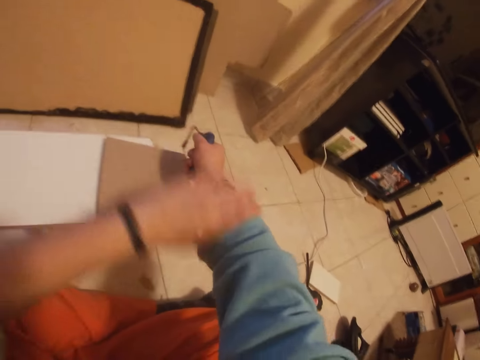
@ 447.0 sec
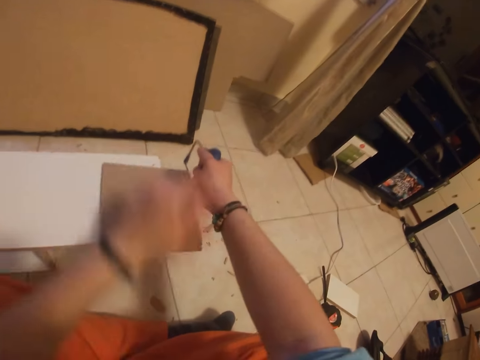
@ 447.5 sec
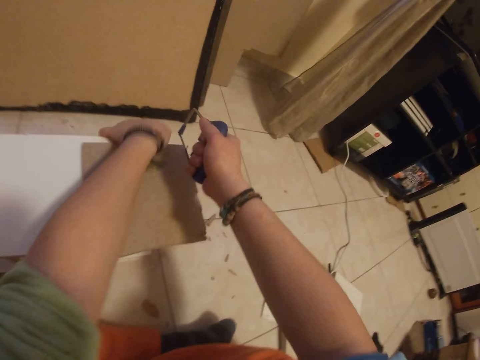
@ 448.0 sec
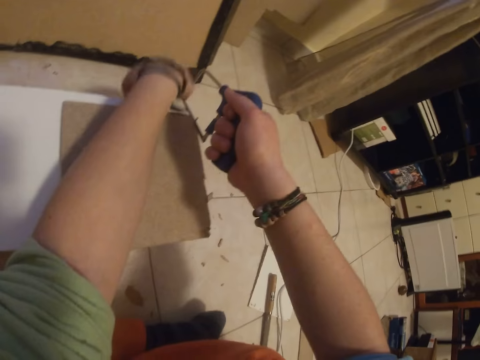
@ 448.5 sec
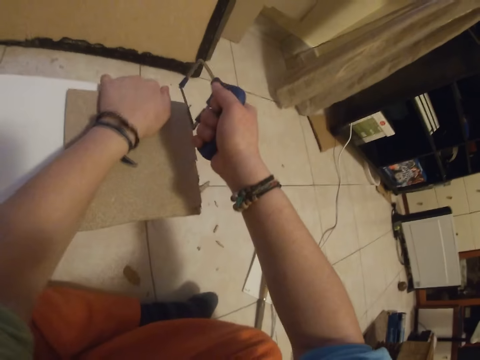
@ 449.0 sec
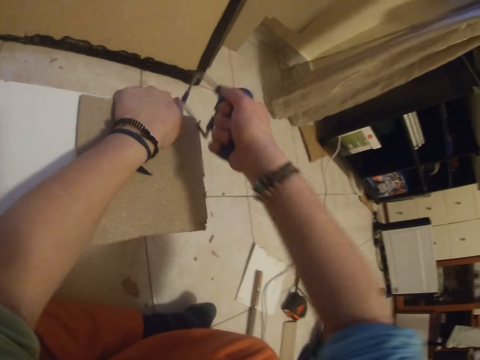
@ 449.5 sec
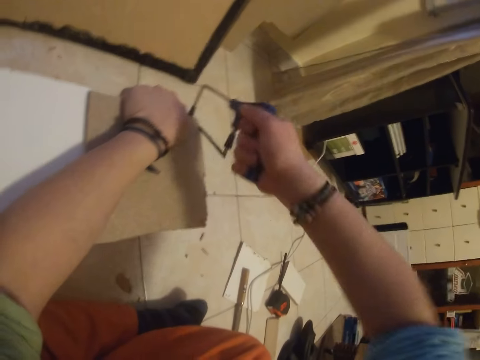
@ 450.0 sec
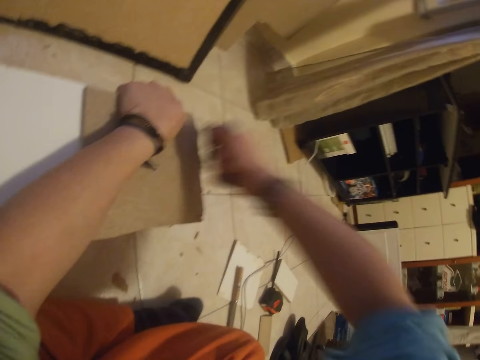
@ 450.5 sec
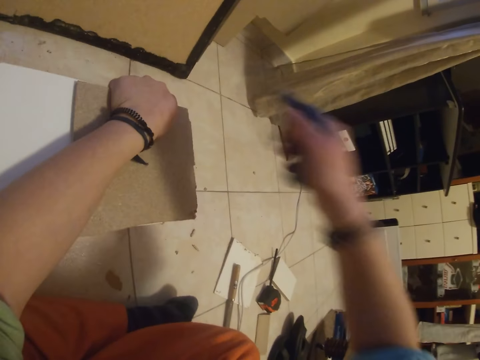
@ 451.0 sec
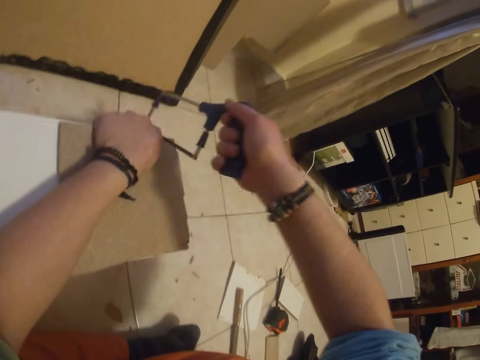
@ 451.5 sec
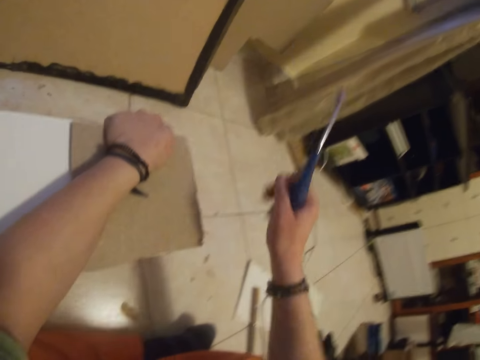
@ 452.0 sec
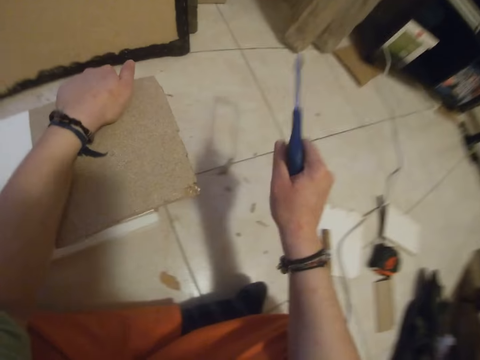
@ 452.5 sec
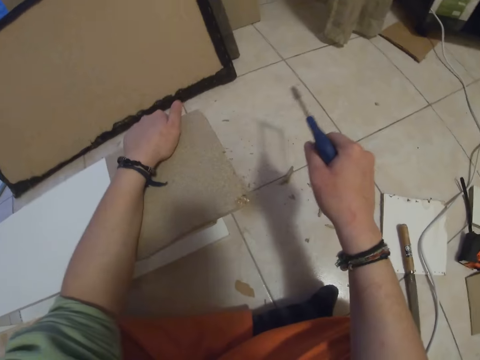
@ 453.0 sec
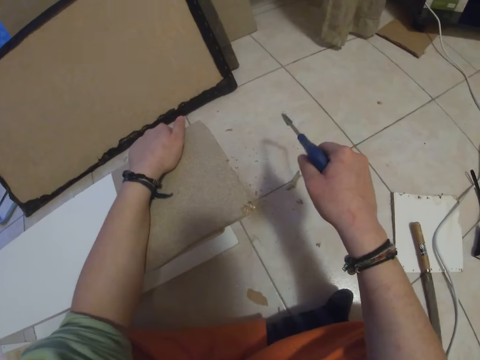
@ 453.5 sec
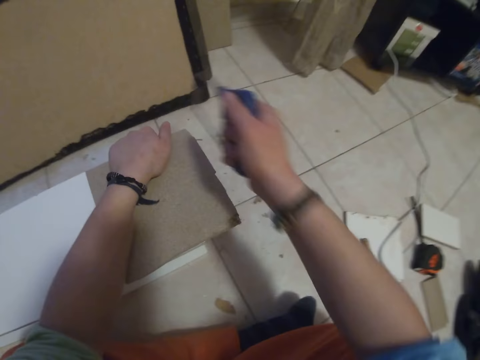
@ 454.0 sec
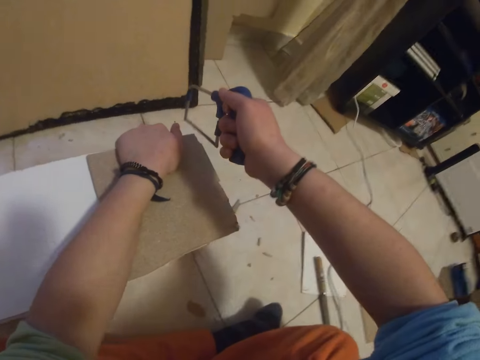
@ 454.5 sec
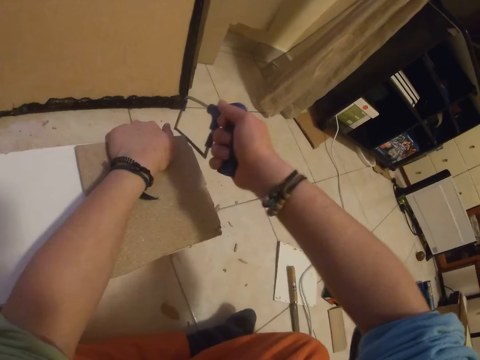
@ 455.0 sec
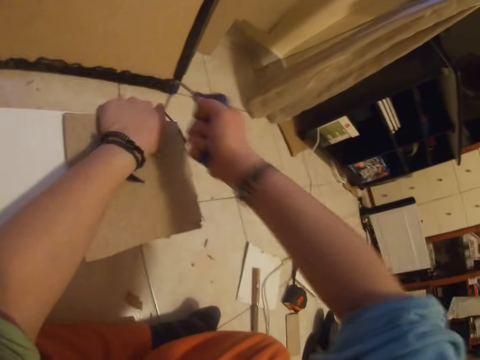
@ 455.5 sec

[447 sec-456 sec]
The camera wearer pulls the sweater. They hold the piece of wood. They cut the wood with the saw. They hold the saw. They cut the wood with the saw.

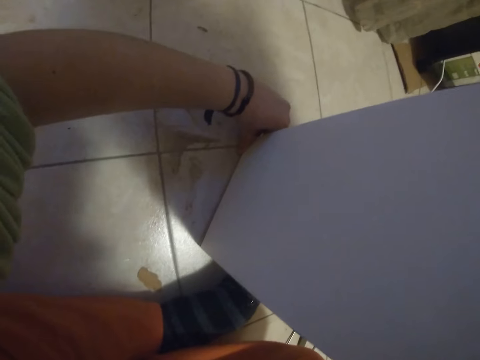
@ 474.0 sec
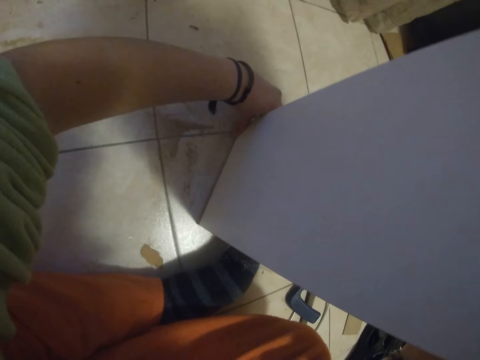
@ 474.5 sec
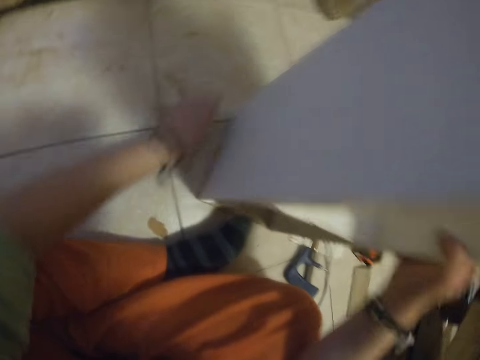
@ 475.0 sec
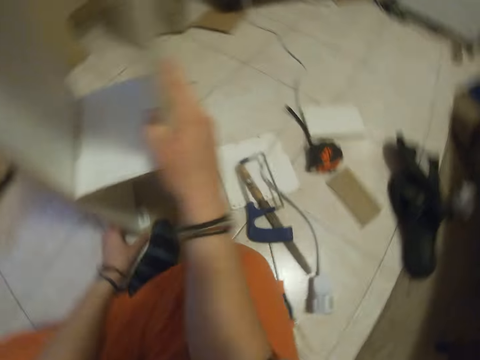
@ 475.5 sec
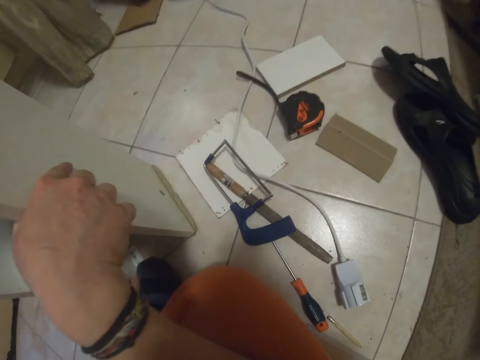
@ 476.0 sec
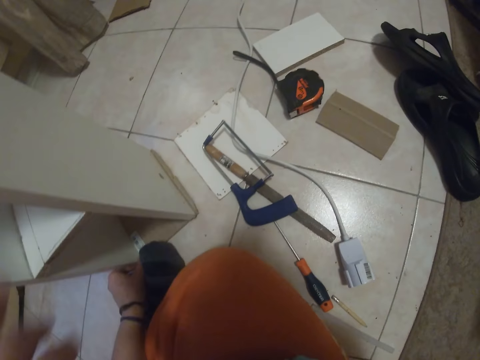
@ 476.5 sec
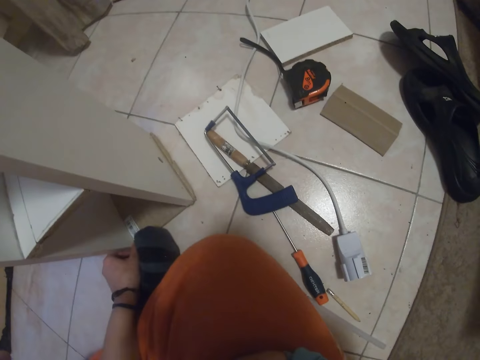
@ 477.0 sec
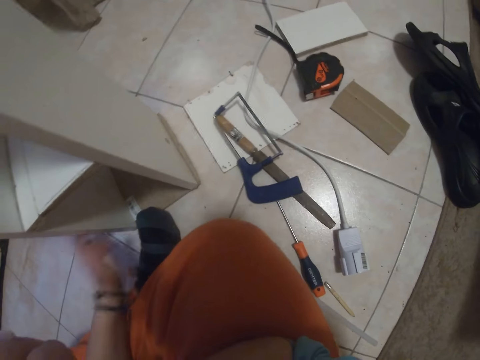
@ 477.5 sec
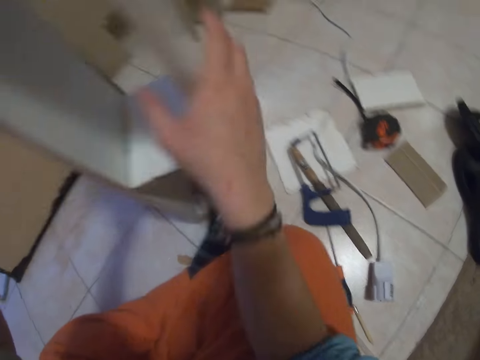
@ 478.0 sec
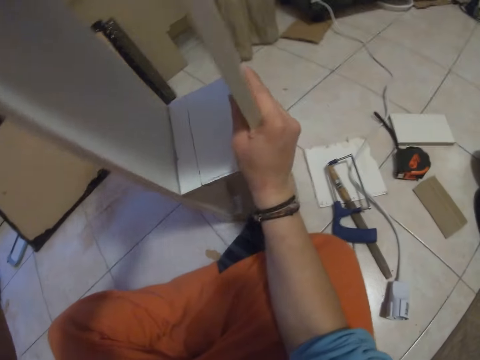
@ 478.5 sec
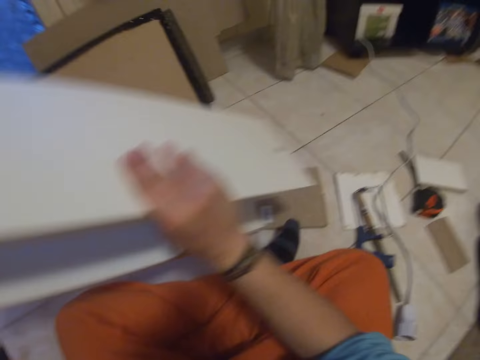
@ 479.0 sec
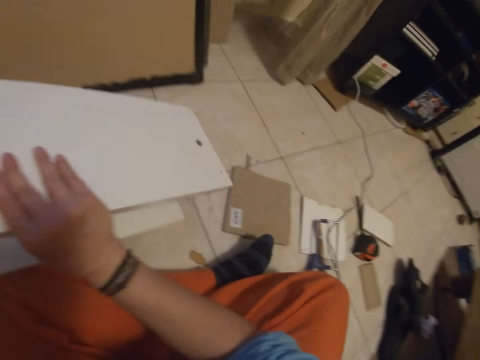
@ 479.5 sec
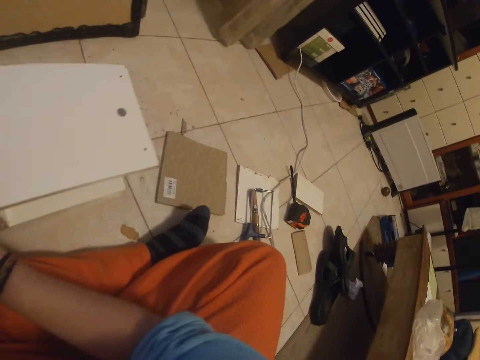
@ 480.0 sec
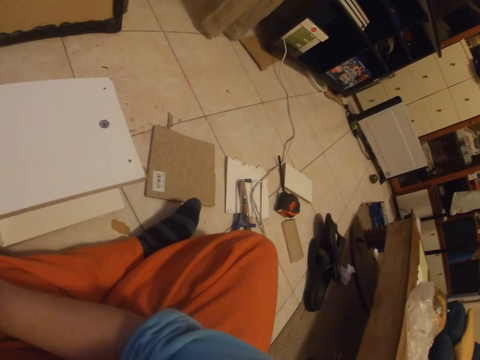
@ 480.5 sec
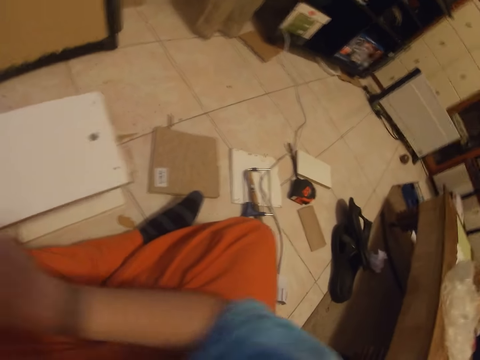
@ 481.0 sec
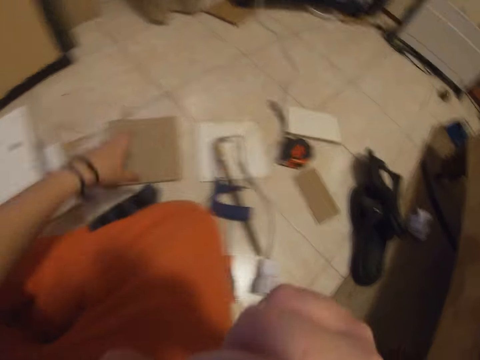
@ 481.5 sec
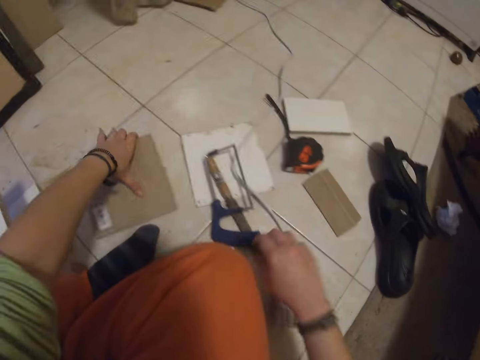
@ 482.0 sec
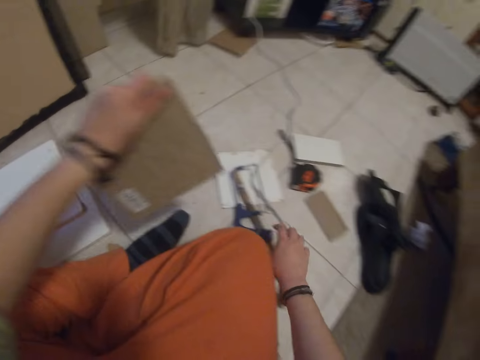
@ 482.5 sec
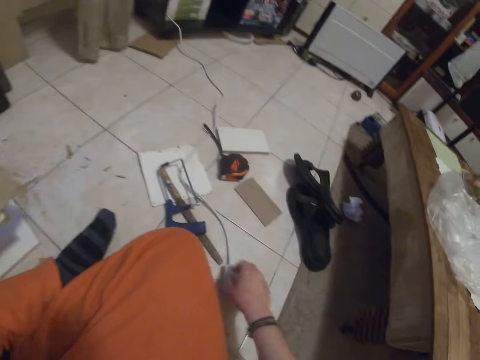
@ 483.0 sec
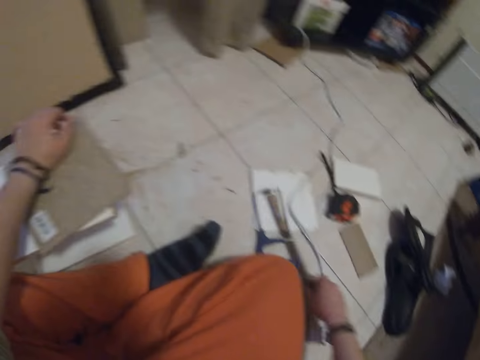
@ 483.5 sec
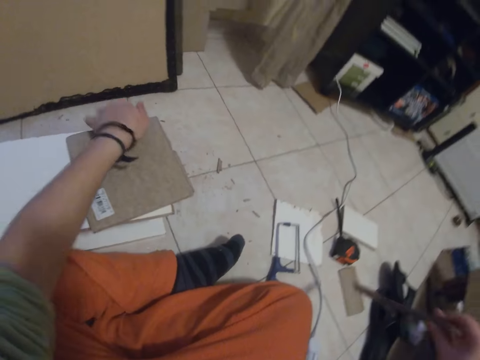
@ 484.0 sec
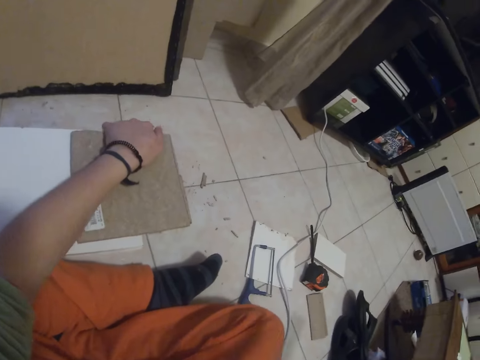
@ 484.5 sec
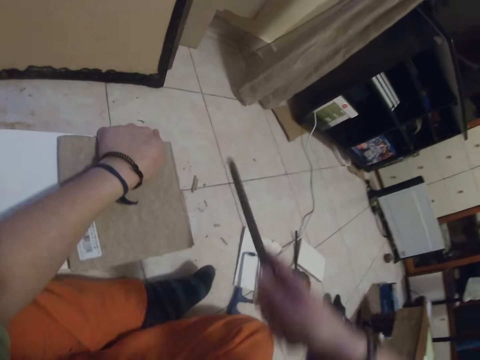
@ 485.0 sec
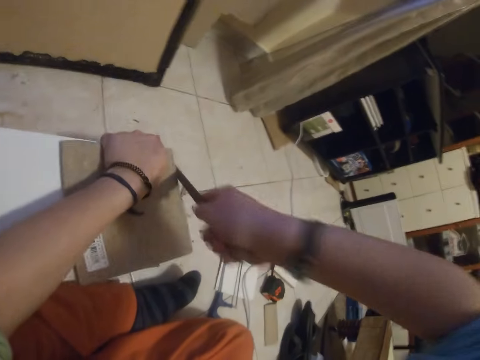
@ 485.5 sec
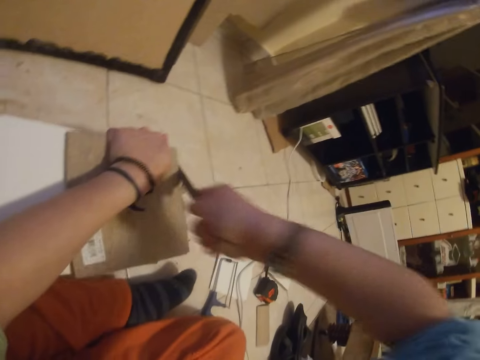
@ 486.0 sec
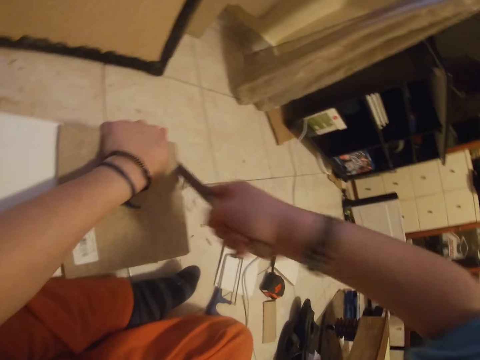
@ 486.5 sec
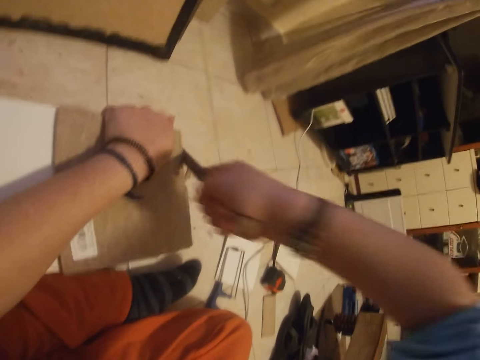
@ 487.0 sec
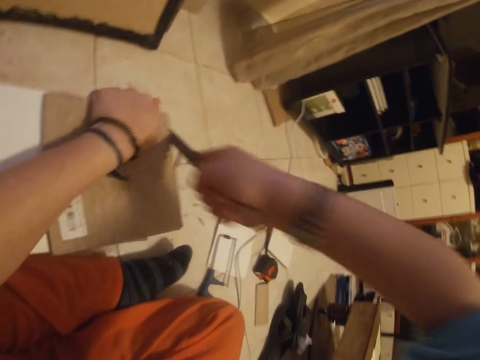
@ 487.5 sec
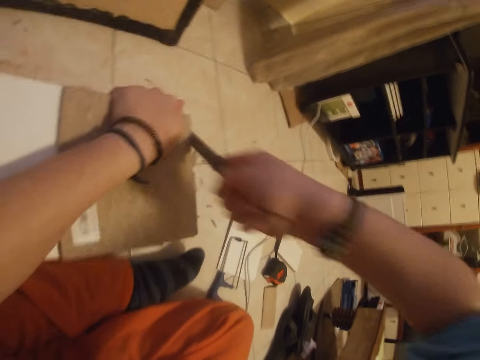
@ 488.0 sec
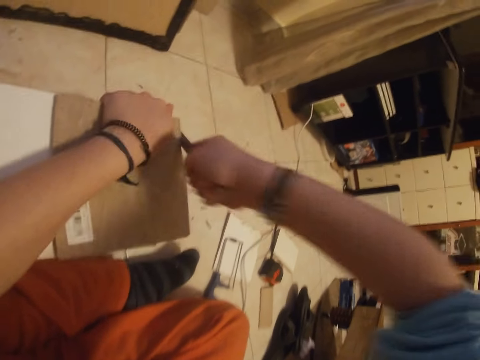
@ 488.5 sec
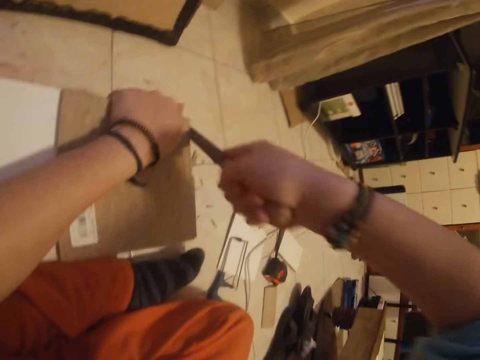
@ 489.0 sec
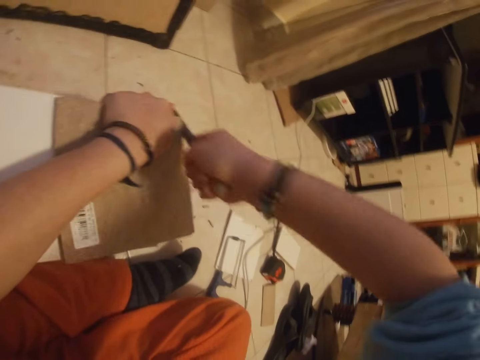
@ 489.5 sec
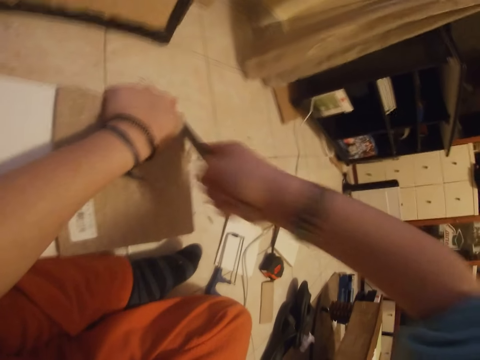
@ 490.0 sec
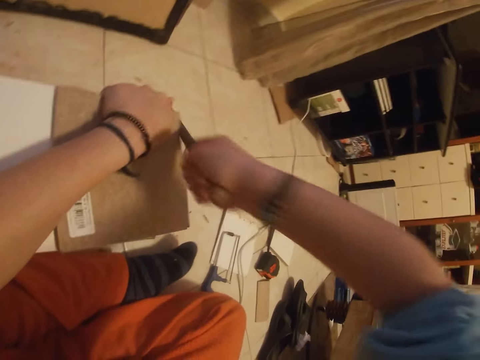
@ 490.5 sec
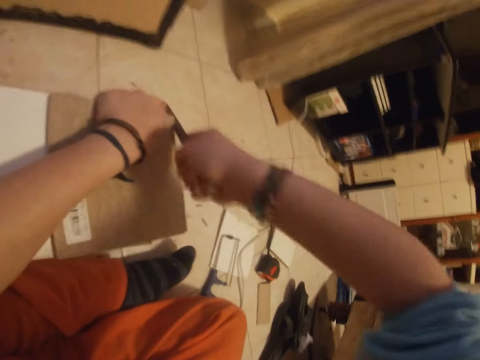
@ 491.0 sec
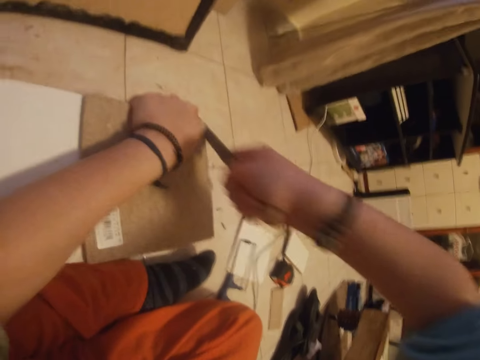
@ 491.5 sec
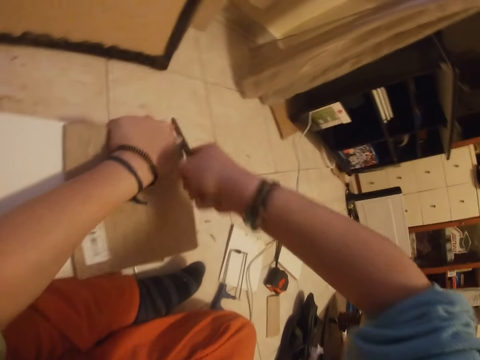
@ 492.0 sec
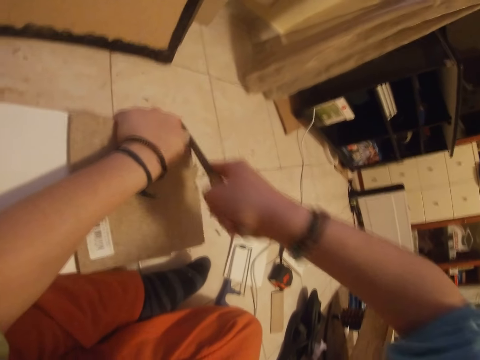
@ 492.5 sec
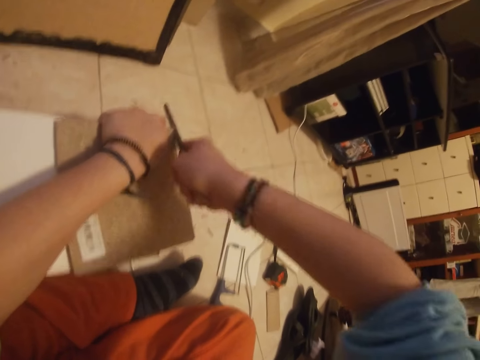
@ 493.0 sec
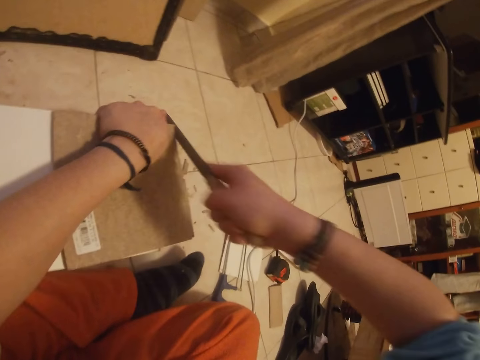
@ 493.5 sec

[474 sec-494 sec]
The camera wearer looks at the saw. He holds the shelf. He places the wooden shelf on the floor with his right hand. He picks up the piece of wood from the floor with his left hand. He picks up a taper saw file from the floor with his right hand. He places the piece of wood in his left hand on the wooden shelf. He holds the piece of wood and the wooden shelf with his left hand. He cuts the piece of wood. He files the piece of wood on the wooden shelf with the taper saw file in his right hand.
